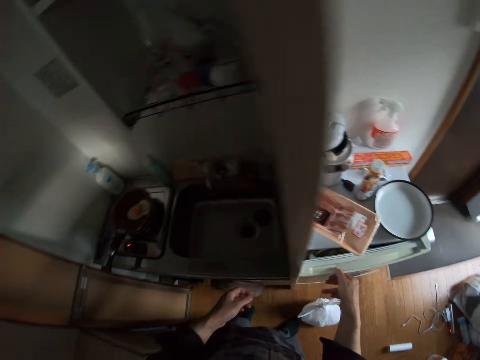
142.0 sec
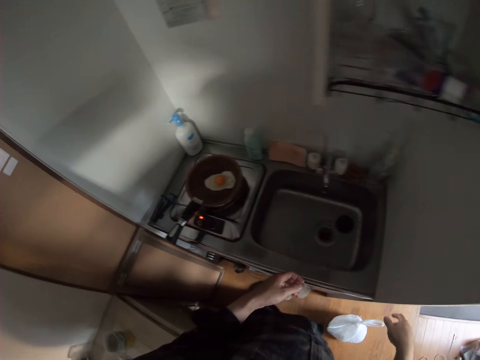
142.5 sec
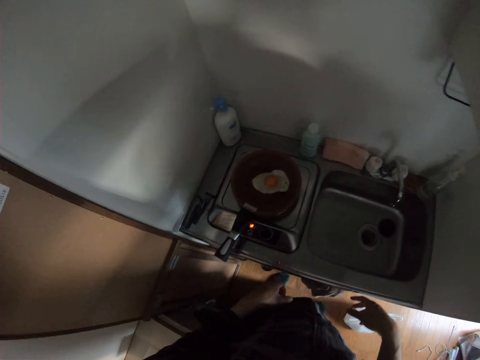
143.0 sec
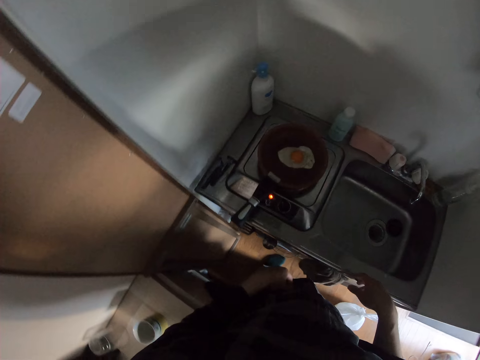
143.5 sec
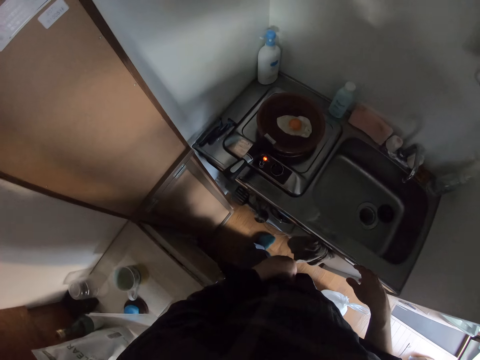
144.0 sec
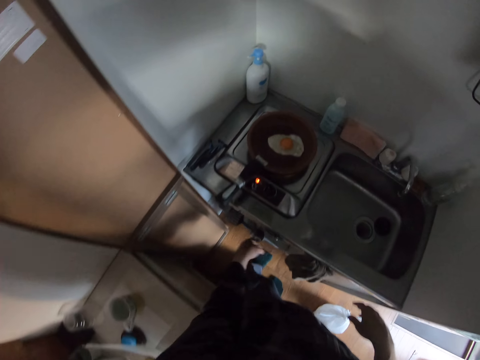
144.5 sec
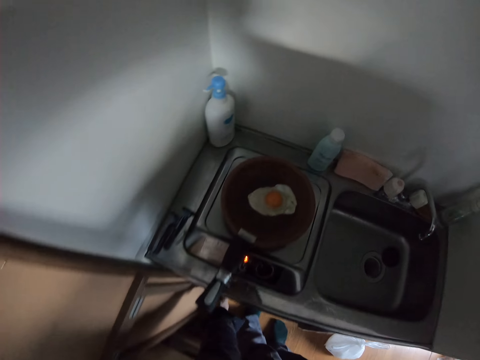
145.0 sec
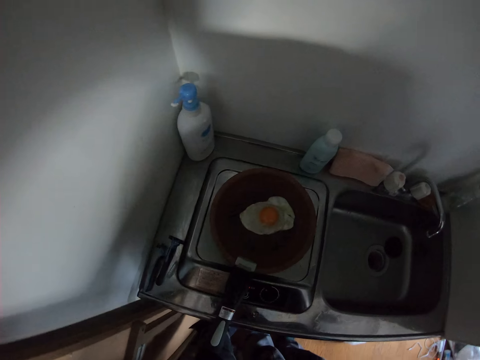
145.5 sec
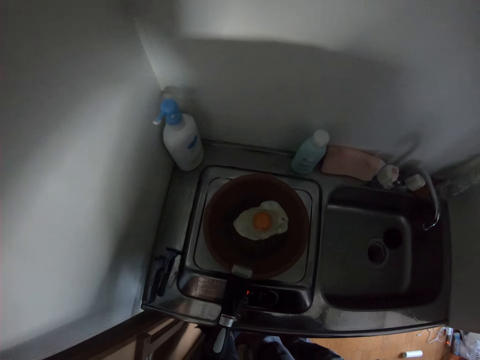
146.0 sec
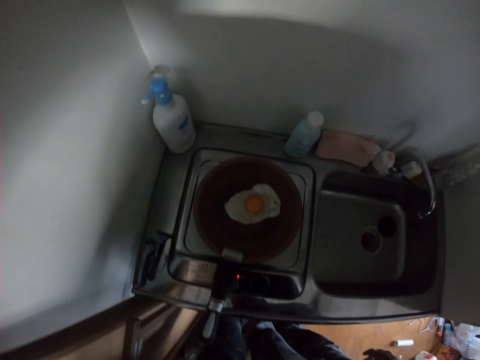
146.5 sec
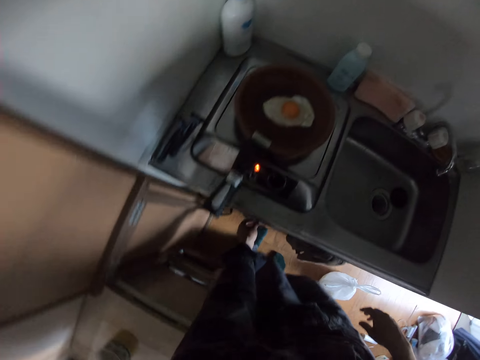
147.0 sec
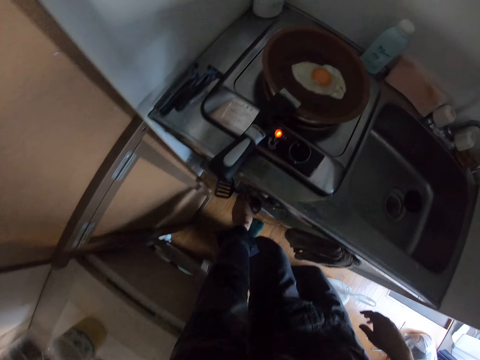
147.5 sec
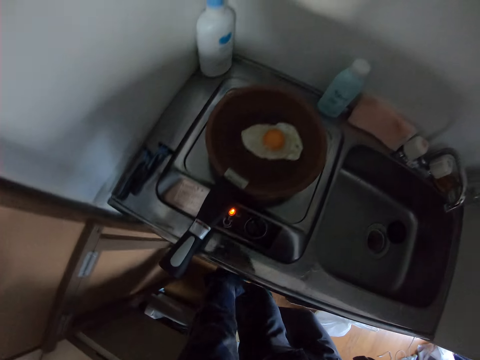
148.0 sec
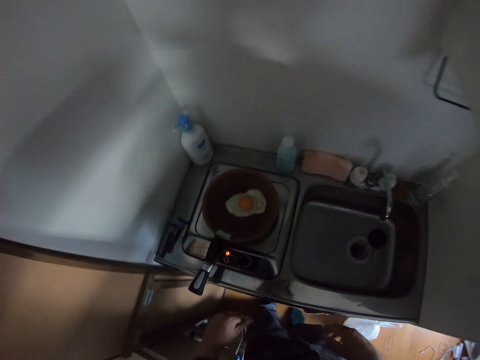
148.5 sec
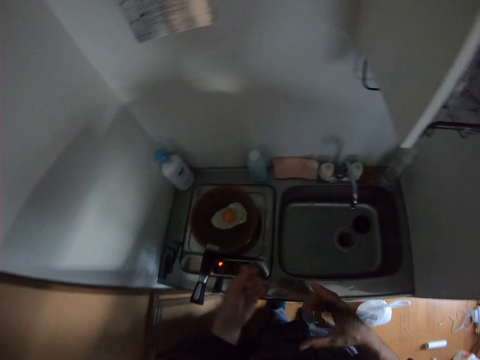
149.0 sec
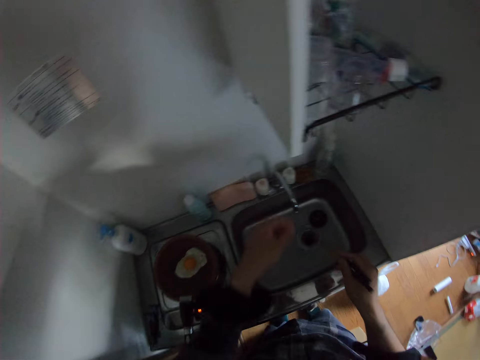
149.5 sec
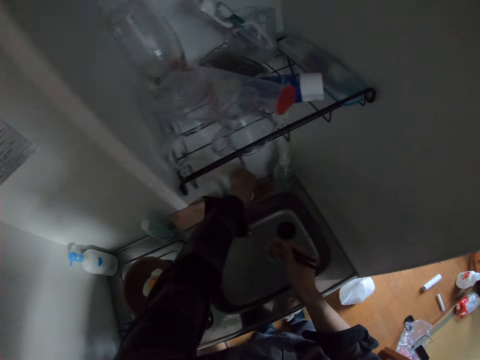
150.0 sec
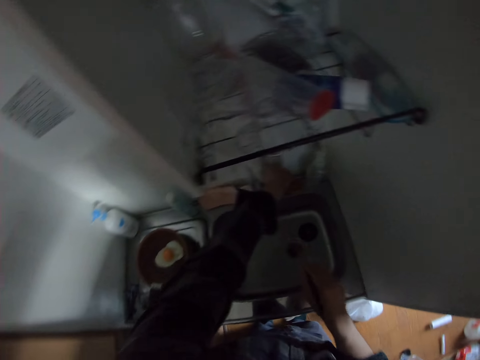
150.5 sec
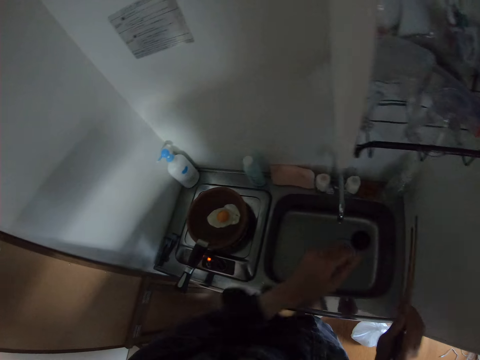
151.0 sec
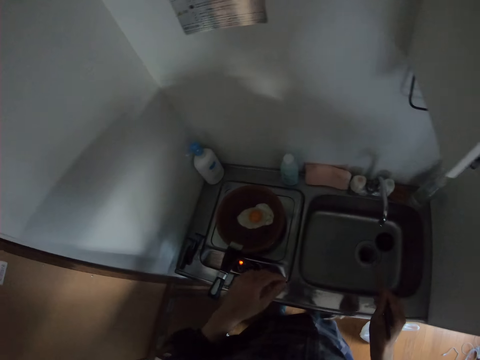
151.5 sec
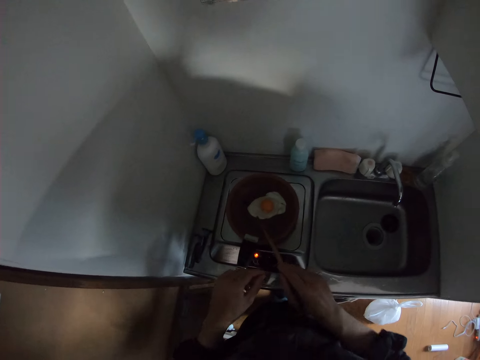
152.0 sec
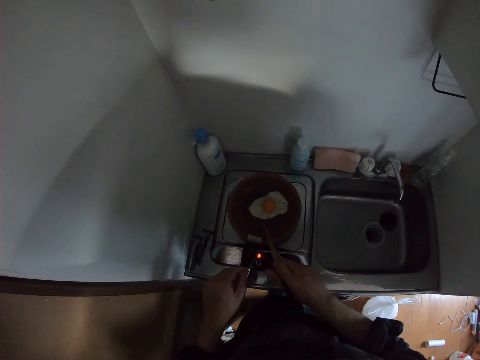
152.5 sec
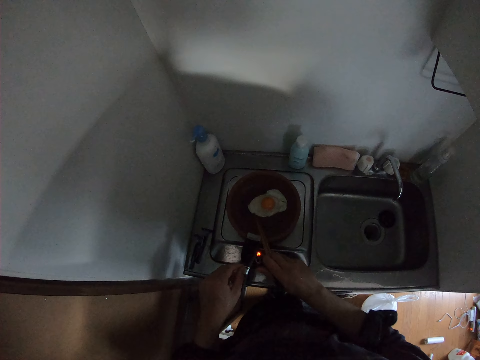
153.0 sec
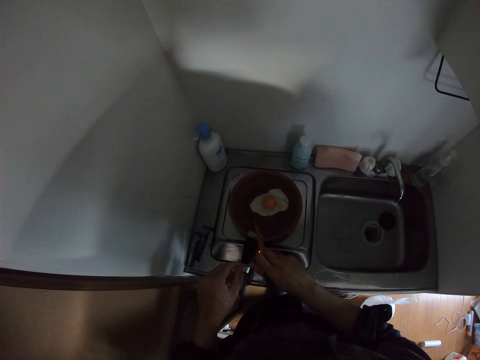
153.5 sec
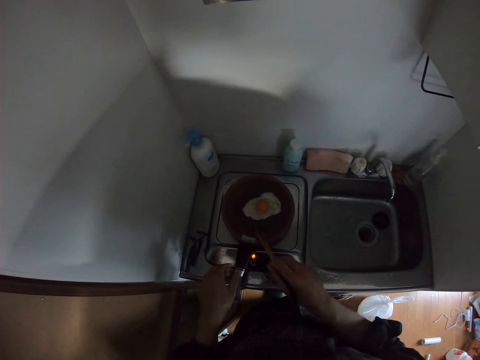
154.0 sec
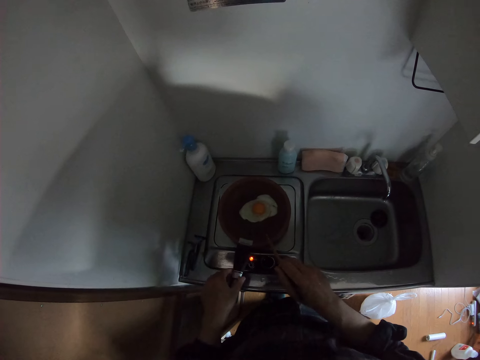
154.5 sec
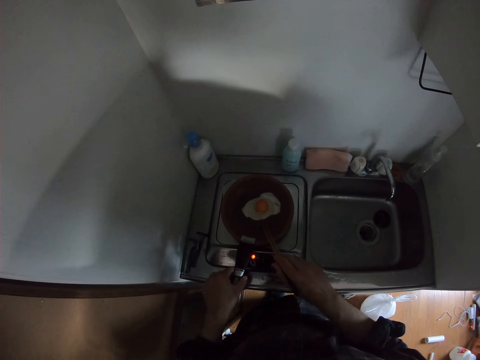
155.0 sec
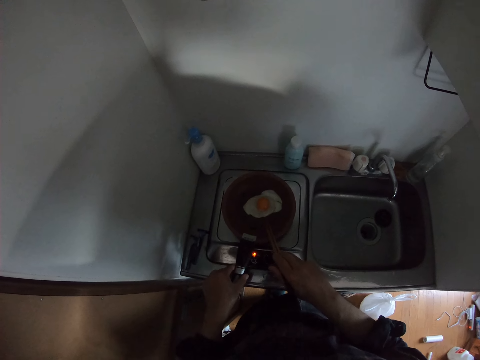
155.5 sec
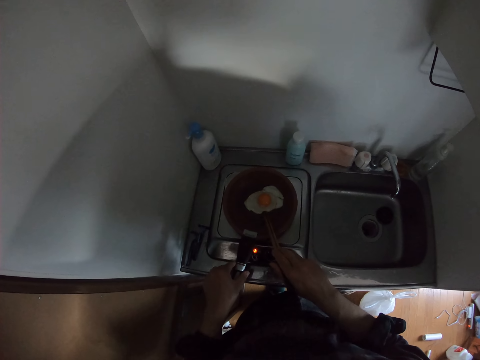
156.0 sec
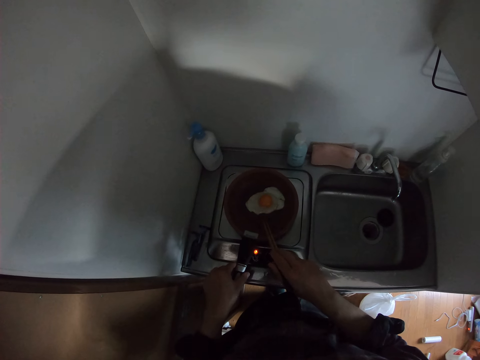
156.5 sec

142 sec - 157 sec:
The camera wearer closes the refrigerator. They take out a chopstick from underneath the sink. They rinse the chopstick. They shake the chopsticks. They turn the egg with the chopstick. They check the eggs with the chopsticks.

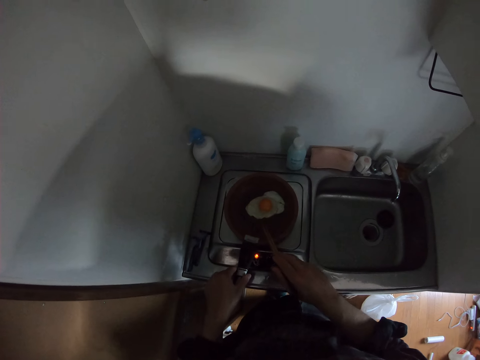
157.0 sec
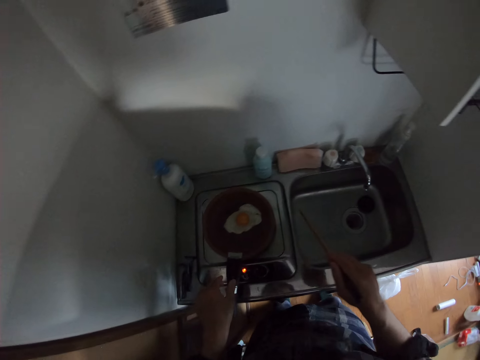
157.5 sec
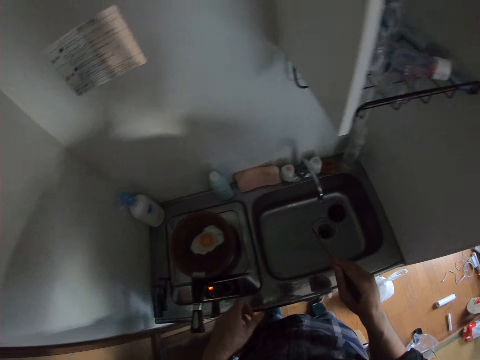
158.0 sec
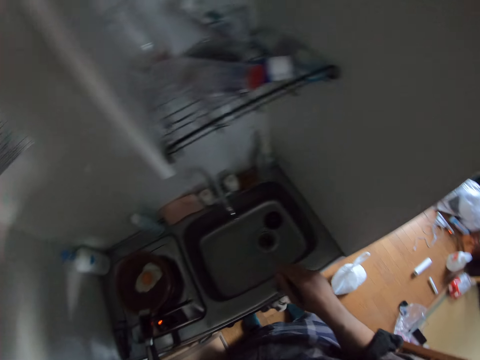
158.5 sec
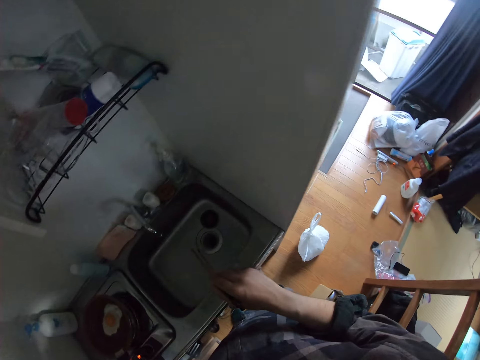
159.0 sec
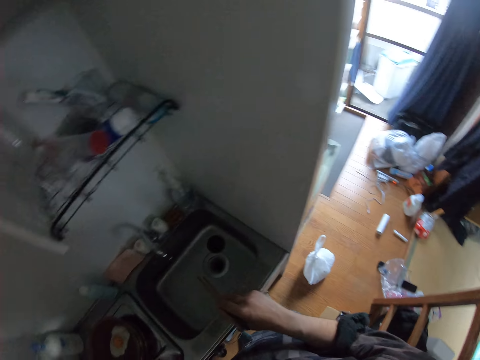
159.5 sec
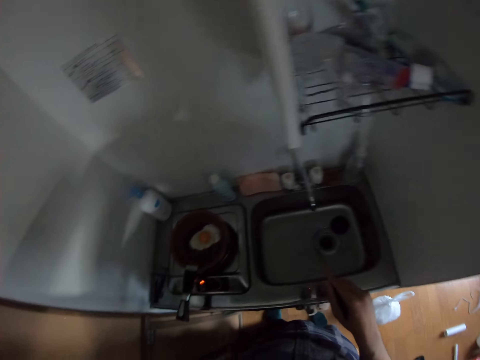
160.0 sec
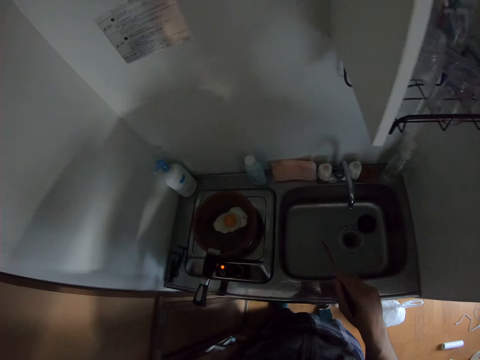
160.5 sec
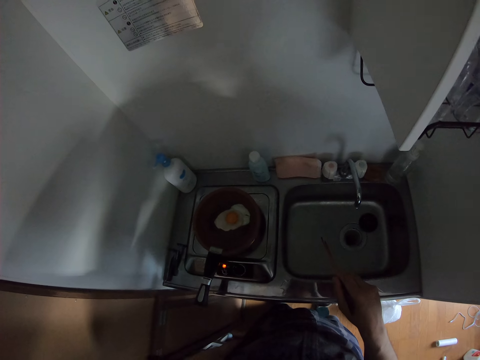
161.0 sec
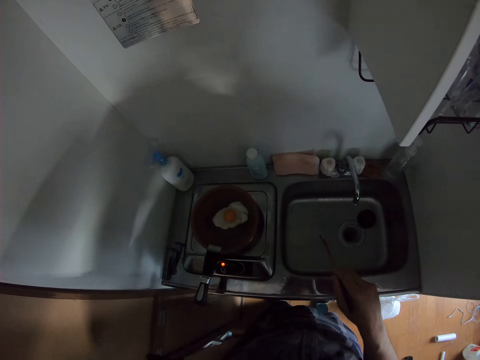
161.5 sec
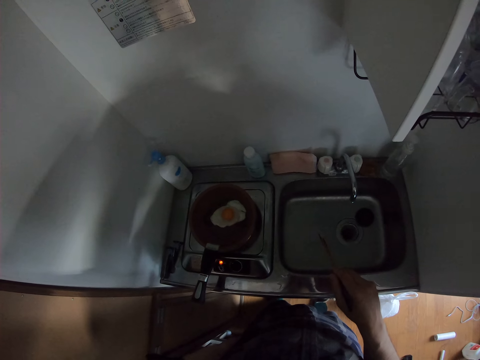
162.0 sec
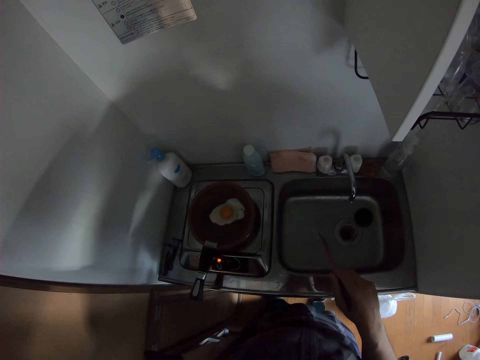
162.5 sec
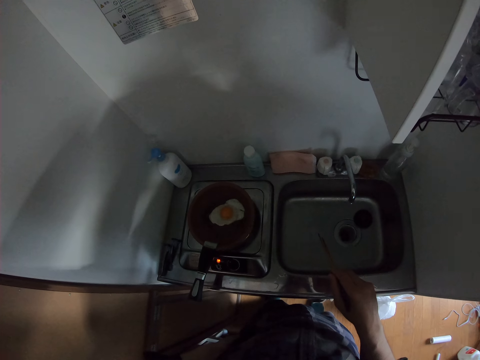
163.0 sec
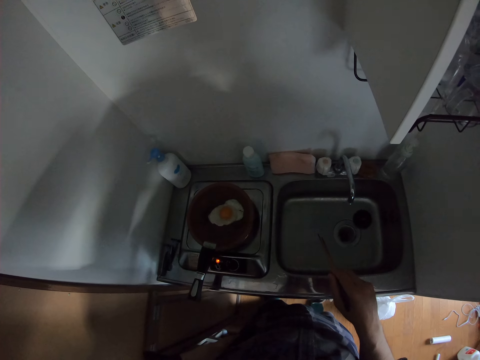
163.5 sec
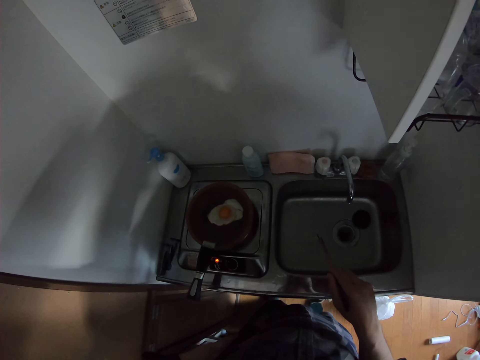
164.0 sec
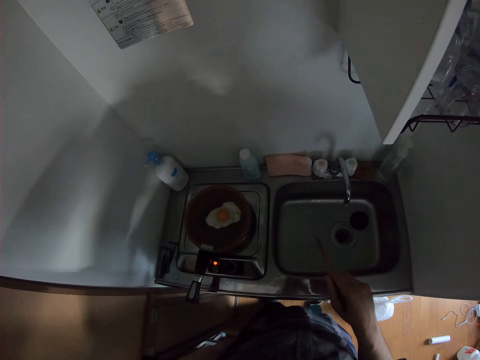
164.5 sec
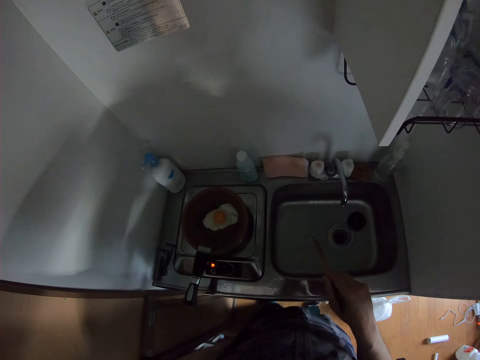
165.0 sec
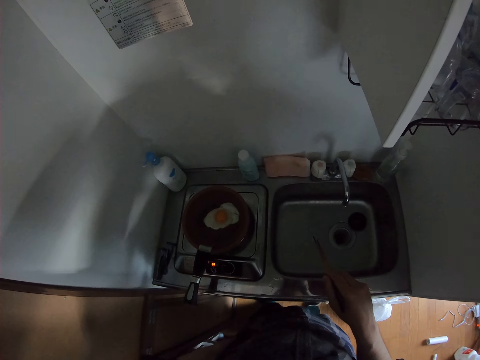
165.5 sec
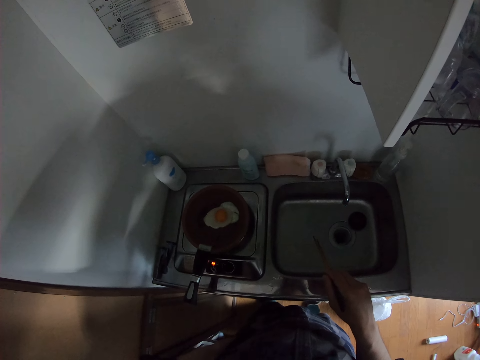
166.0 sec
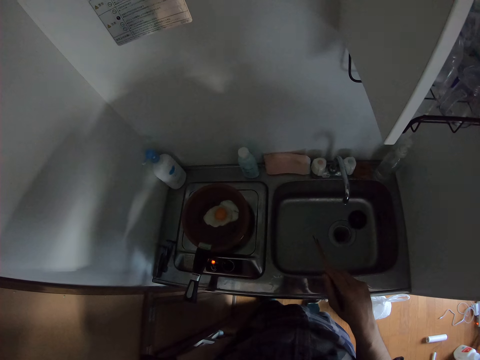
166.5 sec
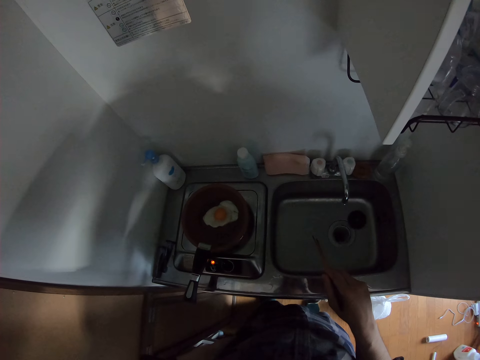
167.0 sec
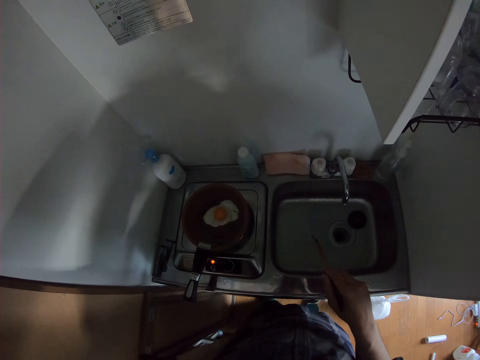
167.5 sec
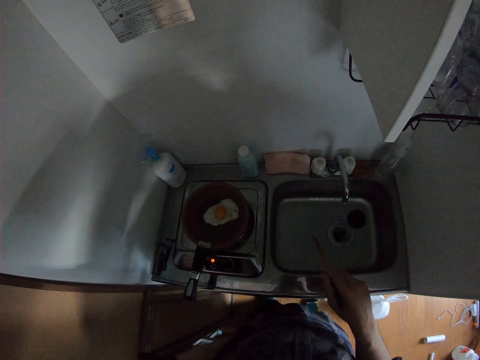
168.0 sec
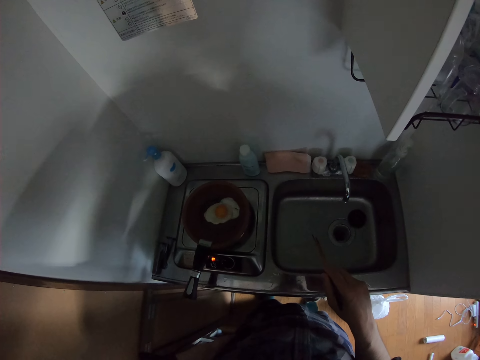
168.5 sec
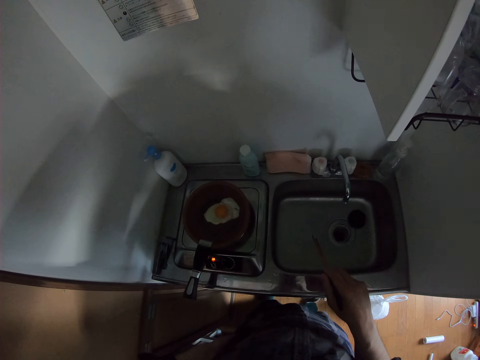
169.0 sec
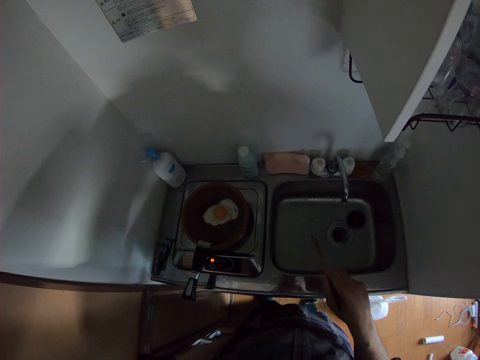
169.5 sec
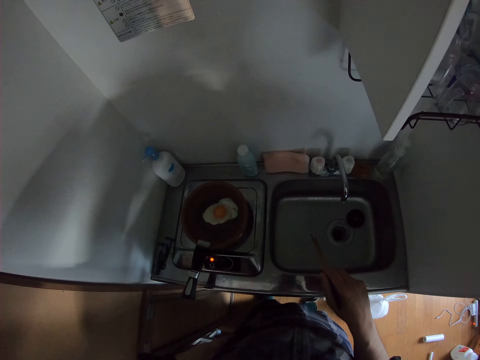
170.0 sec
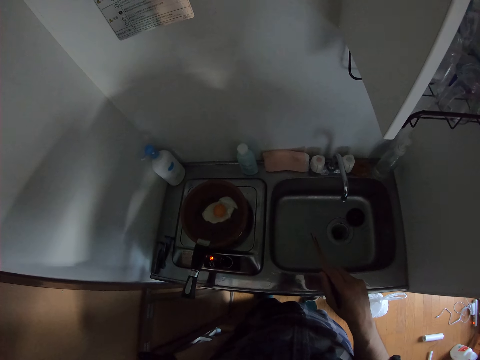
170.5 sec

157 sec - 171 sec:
The camera wearer holds the chopsticks in his hand.
